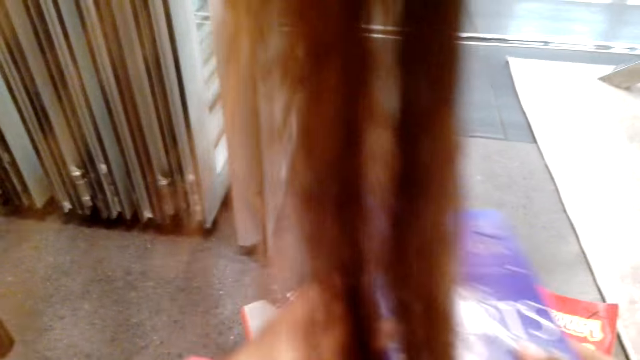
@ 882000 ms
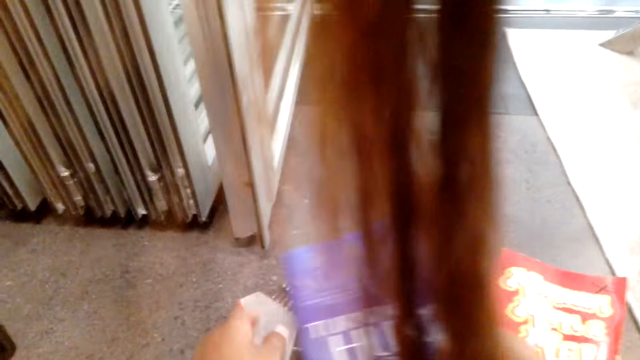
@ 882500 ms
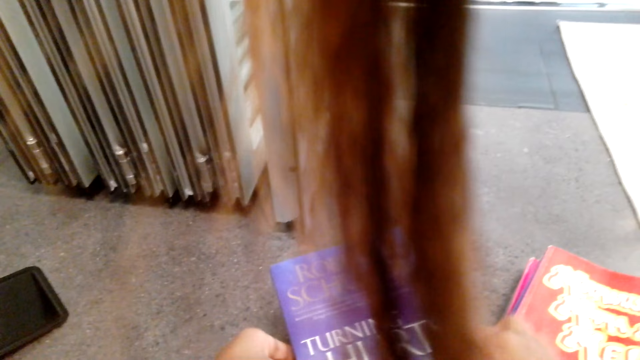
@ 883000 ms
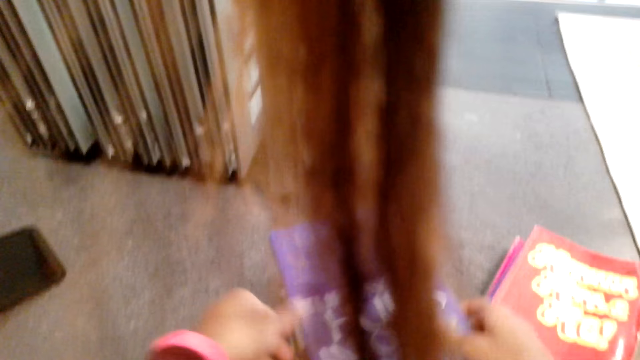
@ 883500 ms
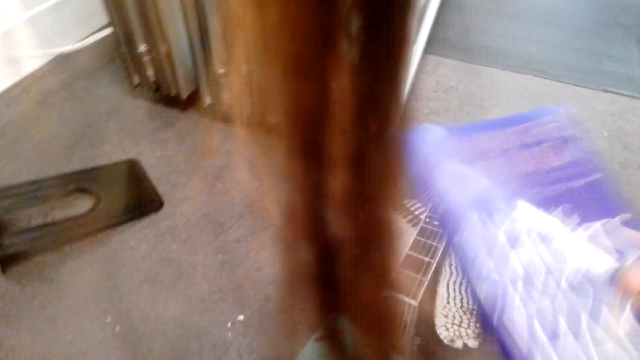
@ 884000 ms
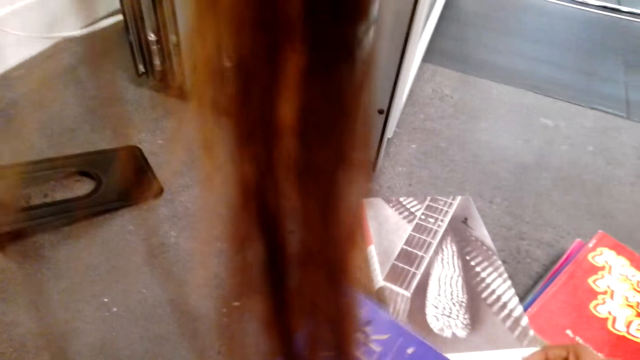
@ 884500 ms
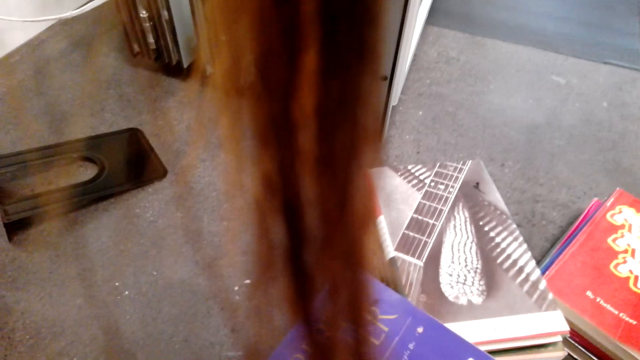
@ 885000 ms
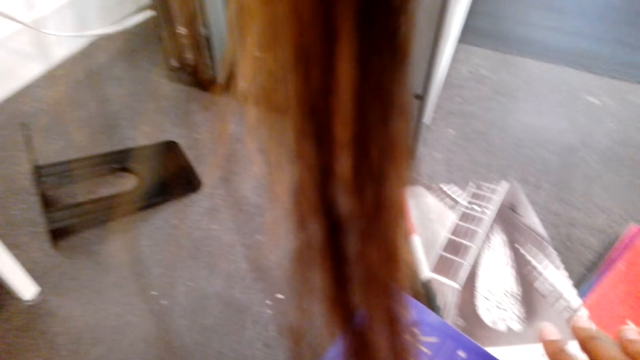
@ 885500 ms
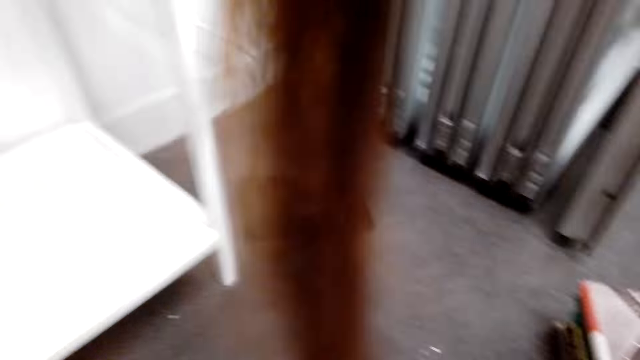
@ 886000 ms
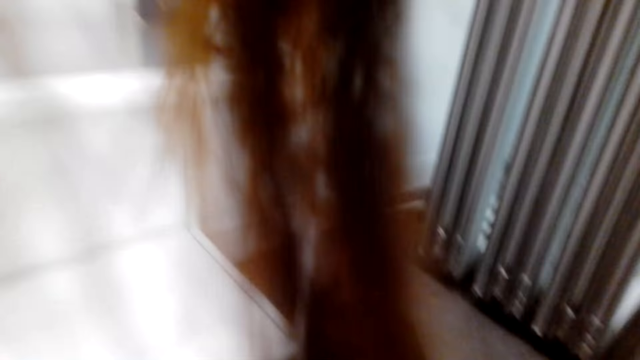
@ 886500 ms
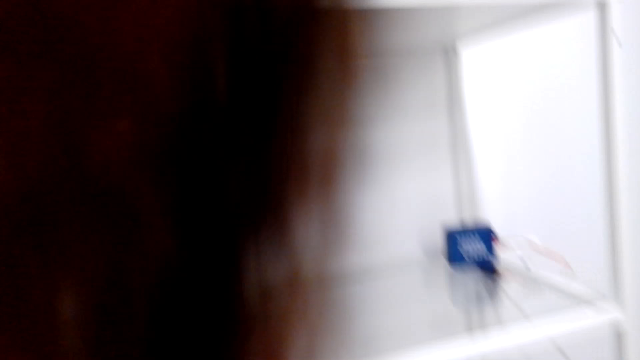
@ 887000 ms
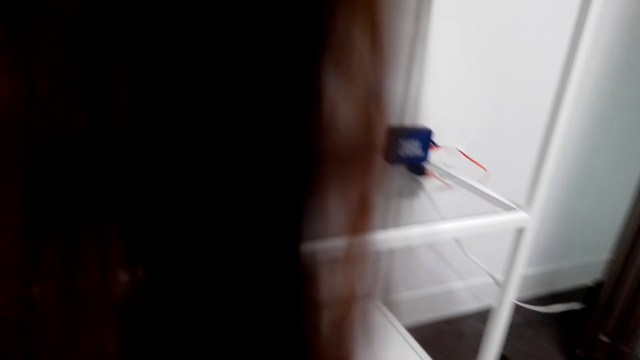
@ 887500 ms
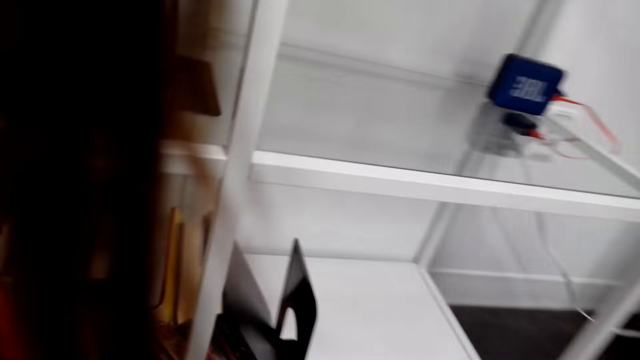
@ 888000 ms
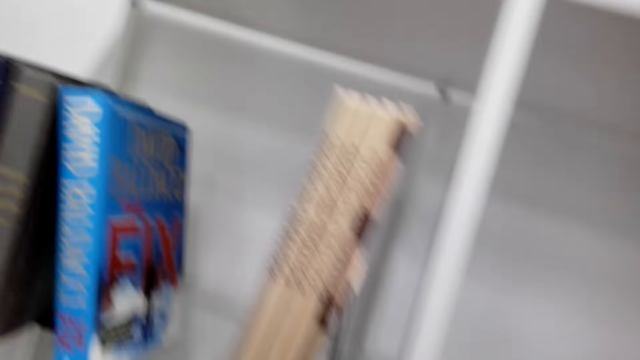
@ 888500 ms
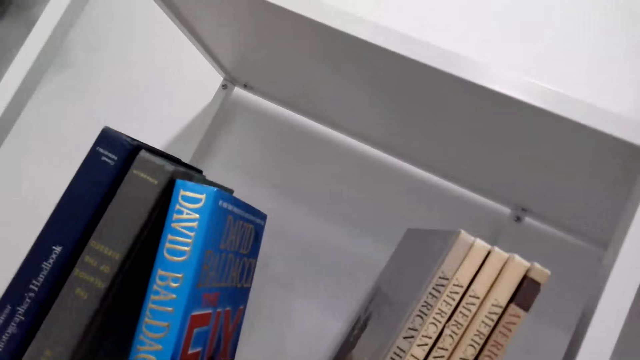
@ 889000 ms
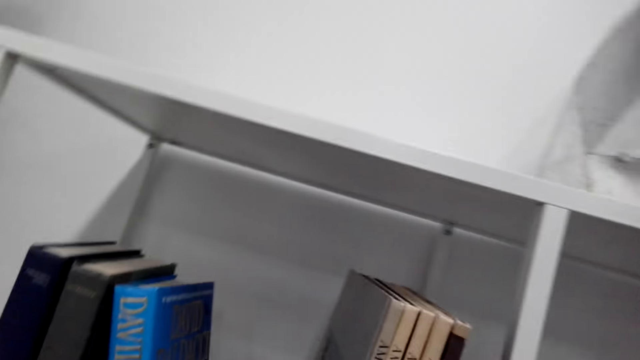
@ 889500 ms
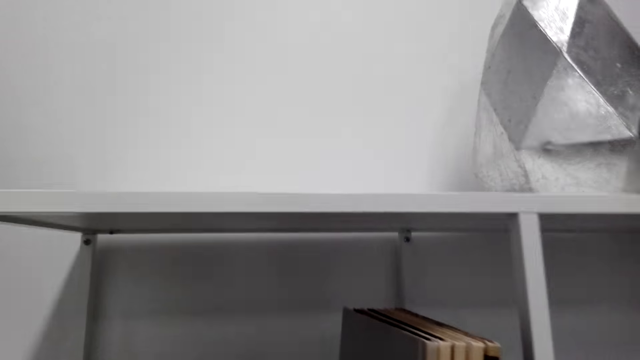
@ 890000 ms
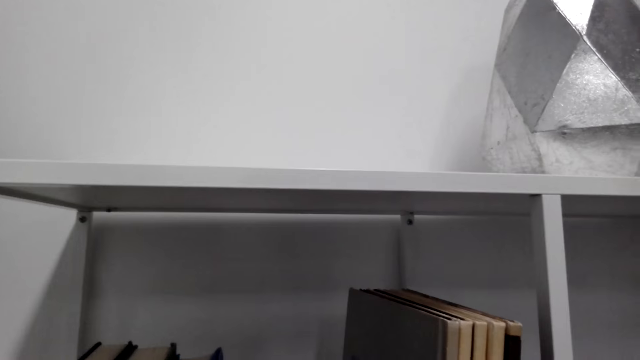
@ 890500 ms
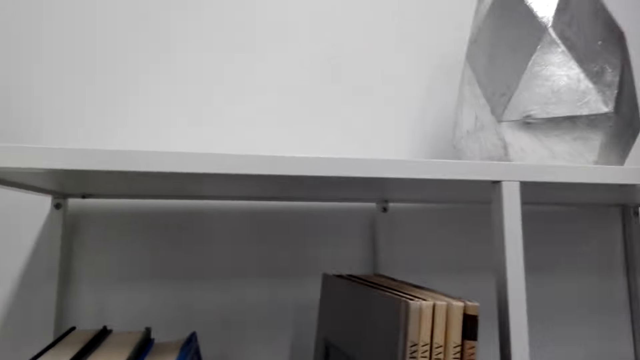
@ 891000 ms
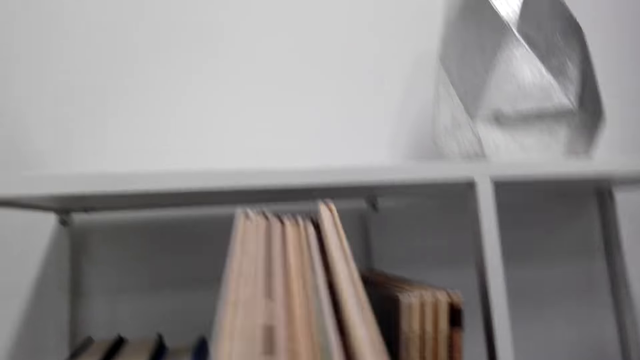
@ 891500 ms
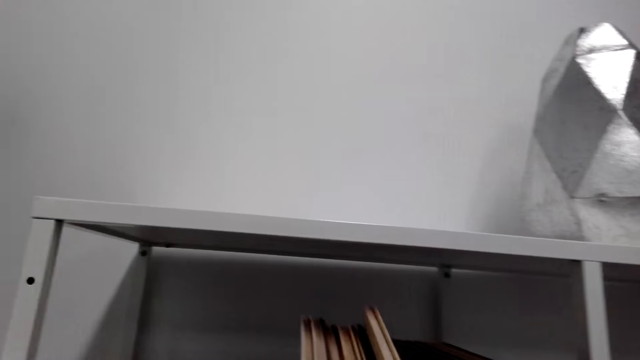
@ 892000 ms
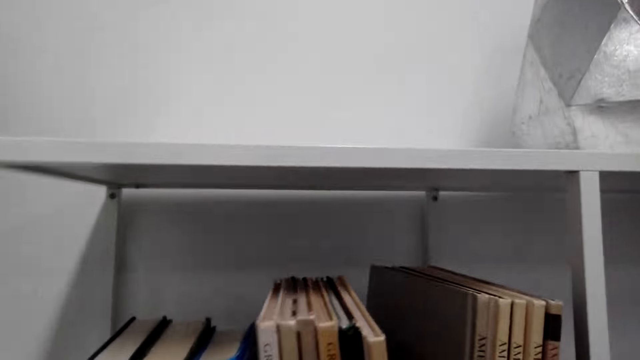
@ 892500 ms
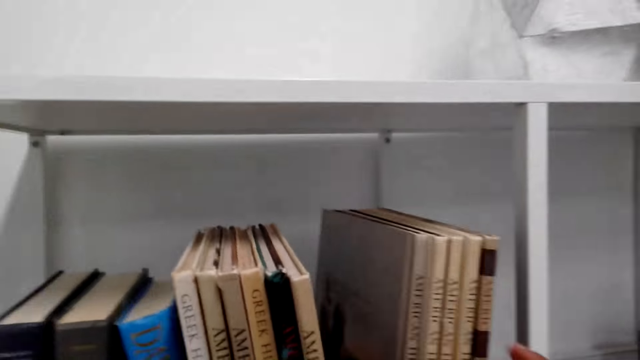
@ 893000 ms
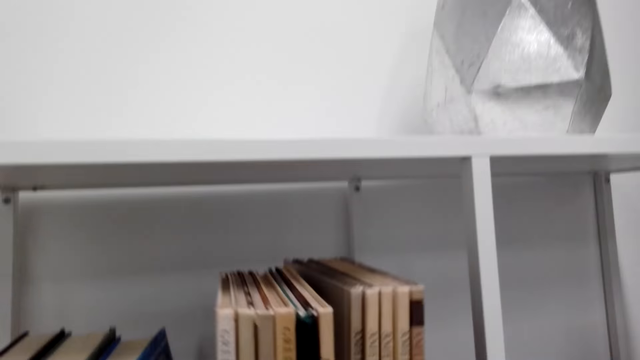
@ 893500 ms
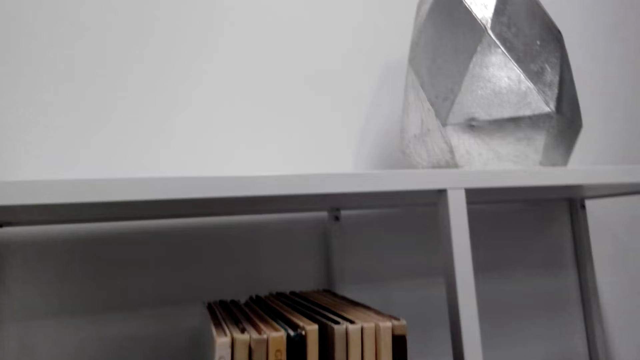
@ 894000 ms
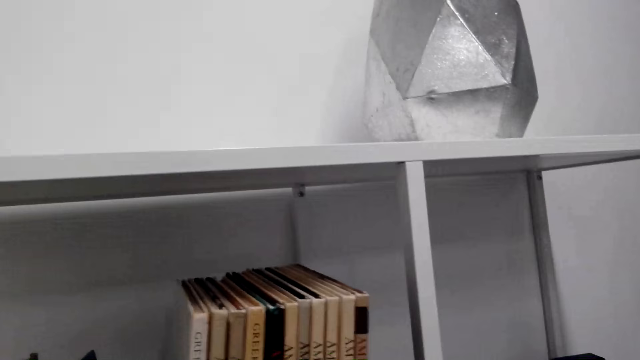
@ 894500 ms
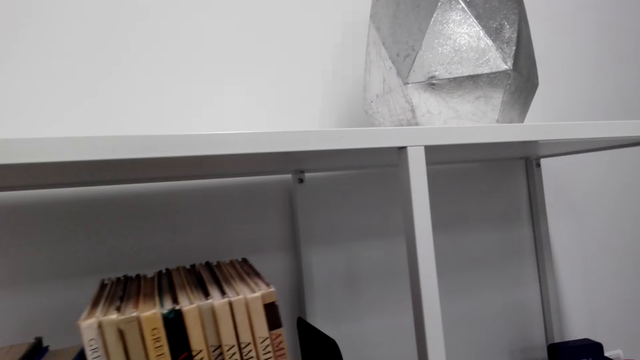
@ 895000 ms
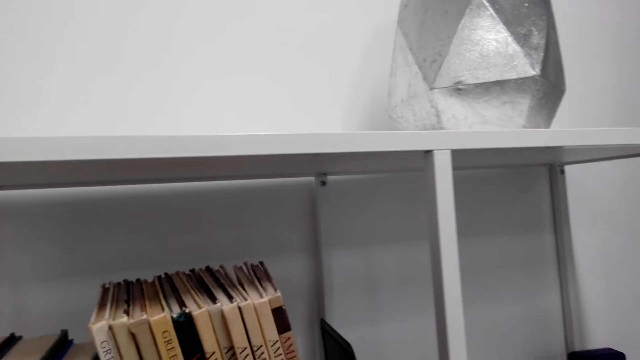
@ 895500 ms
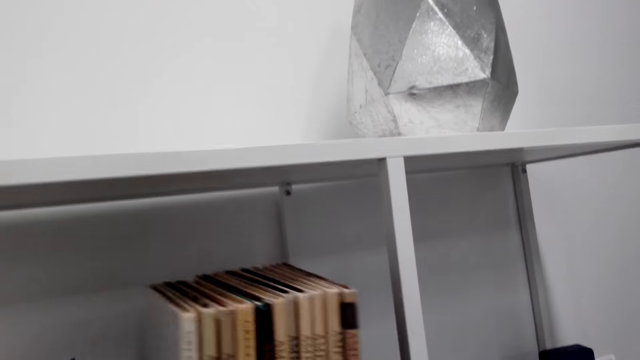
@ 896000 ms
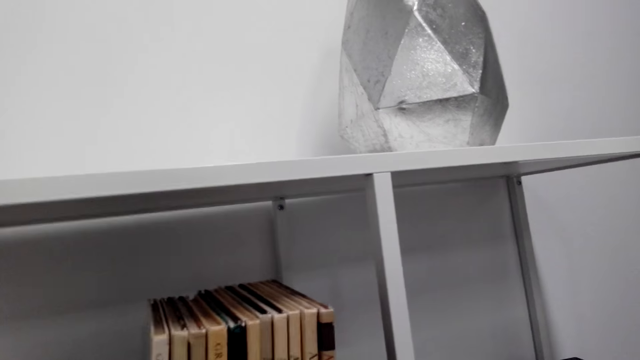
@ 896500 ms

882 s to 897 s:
The camera wearer peruses the book. They take the book. They put the book on the table. They move around. They arrange the book on the shelf. They put the book on the shelf.

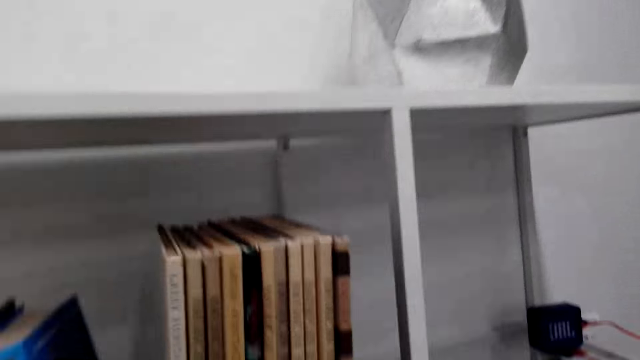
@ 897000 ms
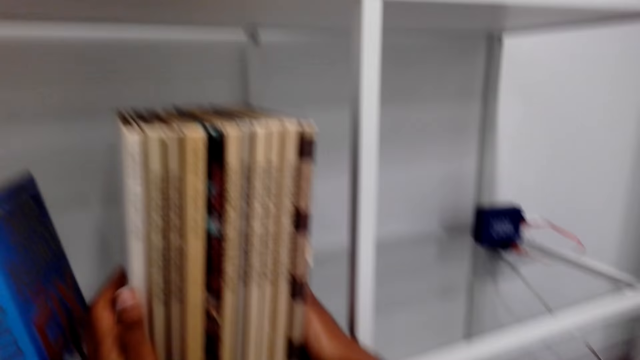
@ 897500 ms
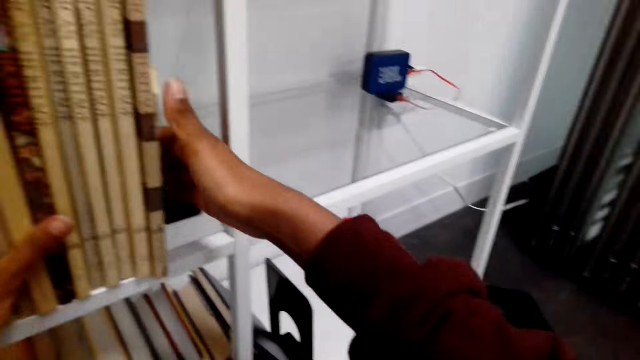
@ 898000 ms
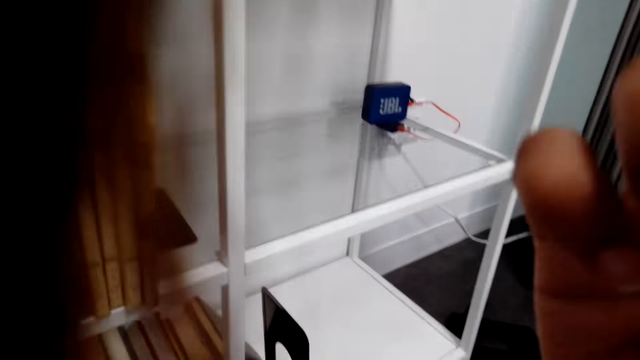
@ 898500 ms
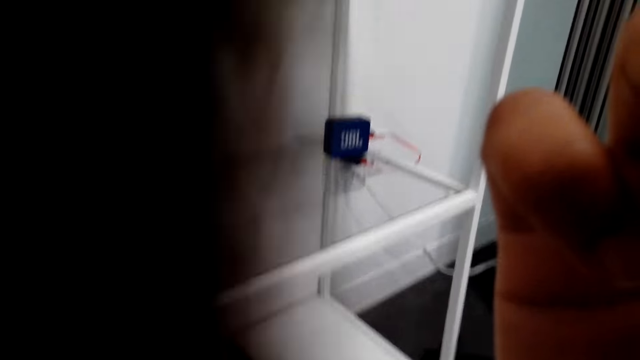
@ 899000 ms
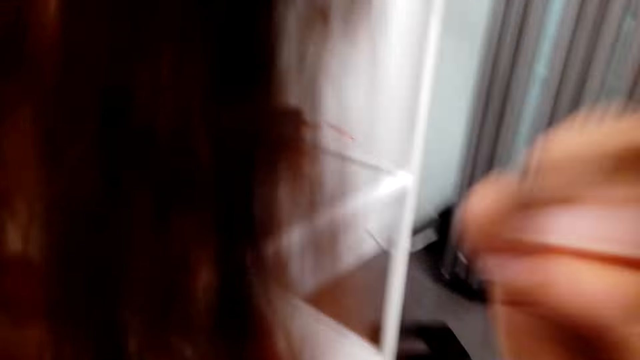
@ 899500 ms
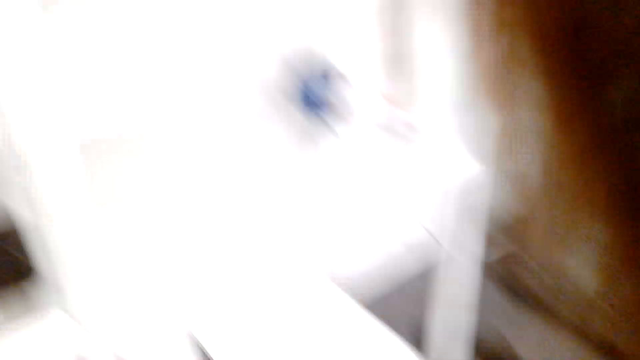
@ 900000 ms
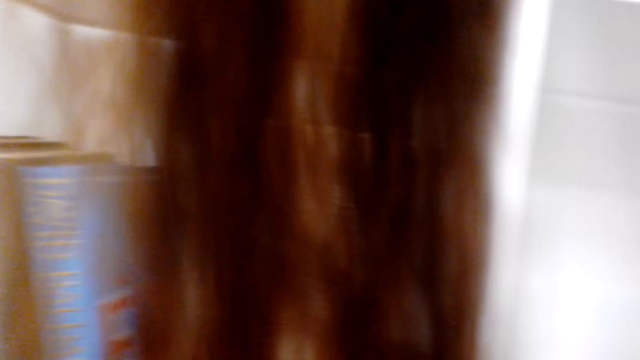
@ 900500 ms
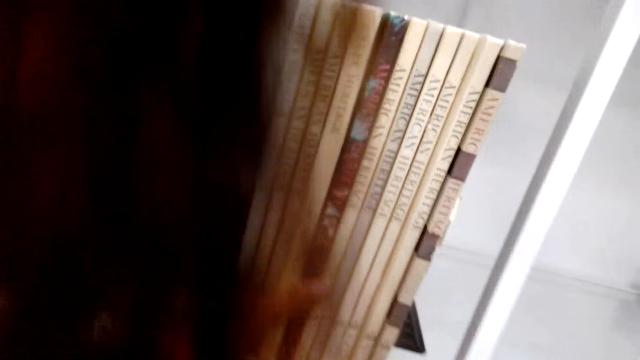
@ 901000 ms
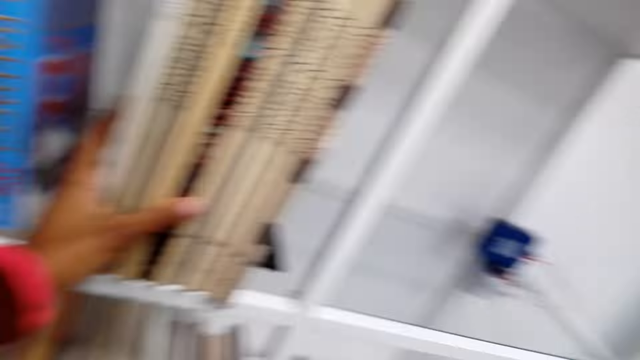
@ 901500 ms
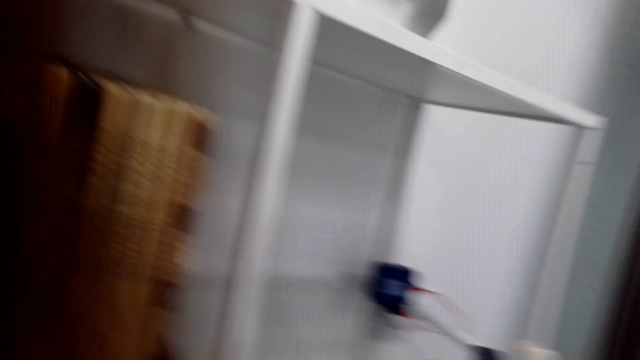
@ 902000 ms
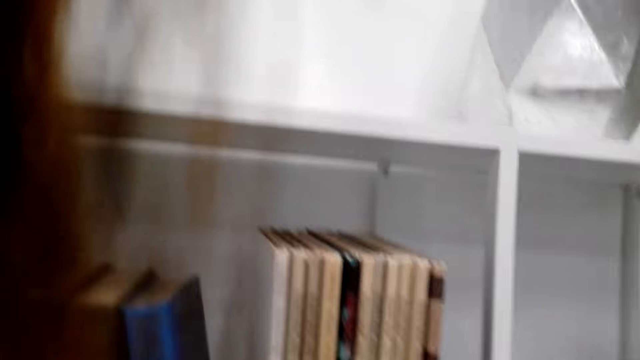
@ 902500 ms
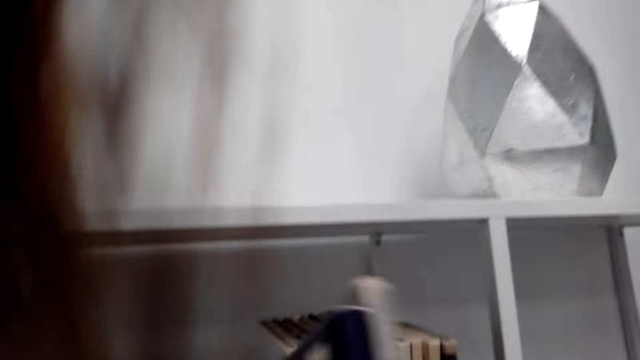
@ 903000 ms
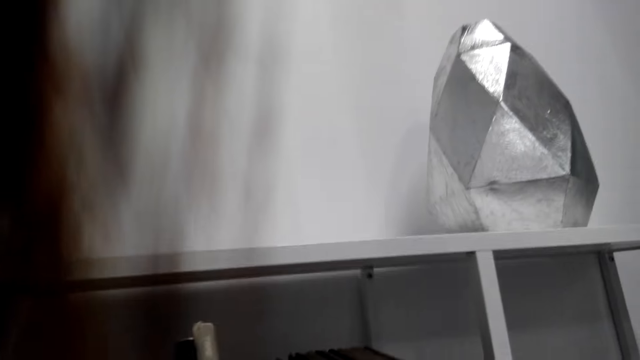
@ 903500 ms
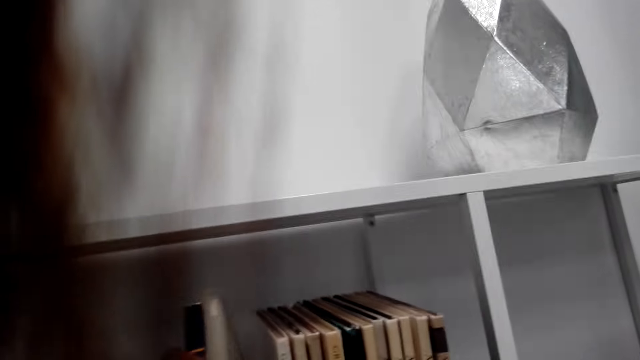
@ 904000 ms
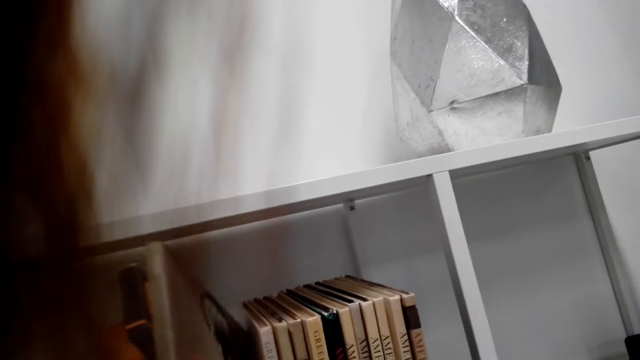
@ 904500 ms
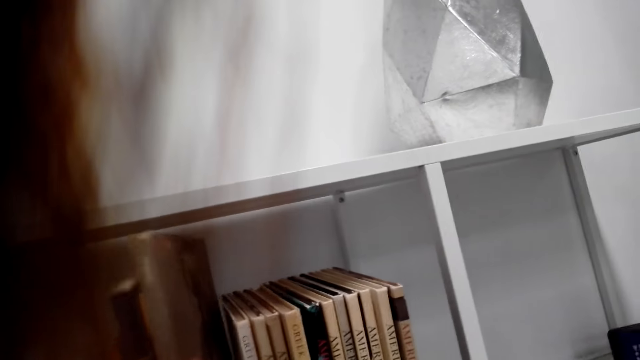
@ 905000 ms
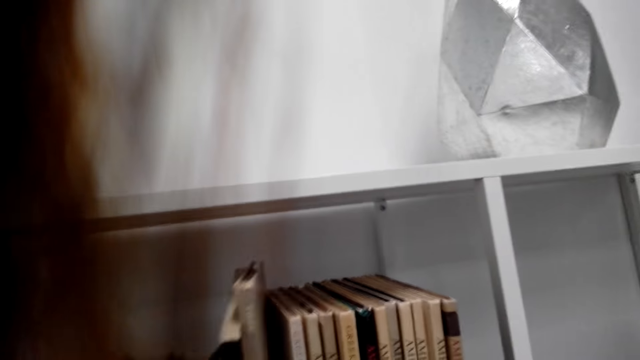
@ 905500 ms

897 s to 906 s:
The camera wearer touches their face. They put down their hand. They touch the book on the shelf. They arrange the book on the shelf.
